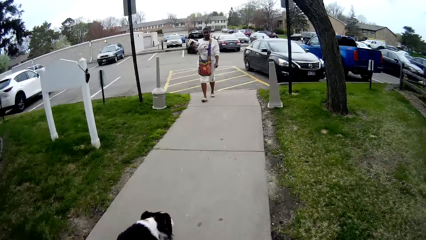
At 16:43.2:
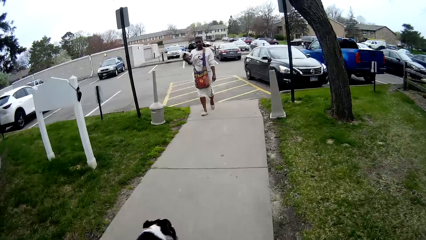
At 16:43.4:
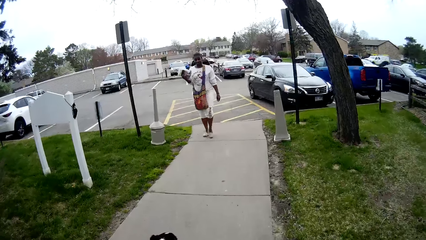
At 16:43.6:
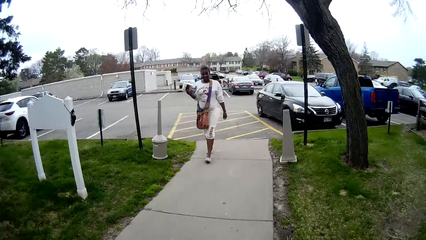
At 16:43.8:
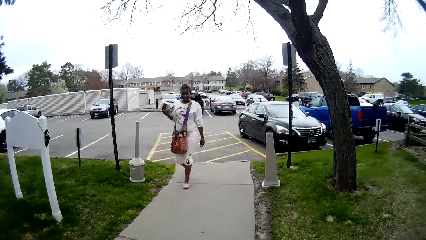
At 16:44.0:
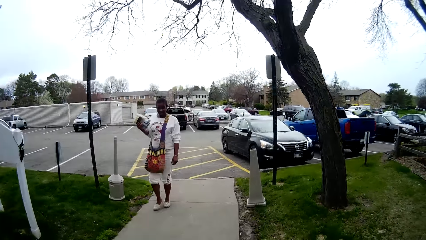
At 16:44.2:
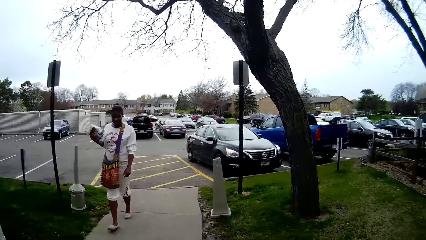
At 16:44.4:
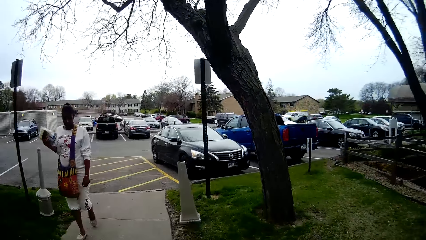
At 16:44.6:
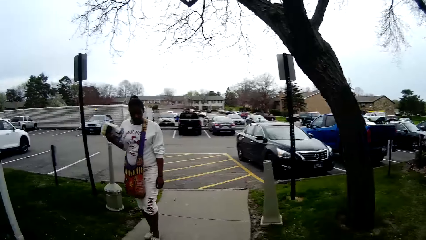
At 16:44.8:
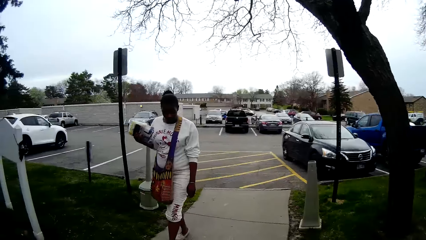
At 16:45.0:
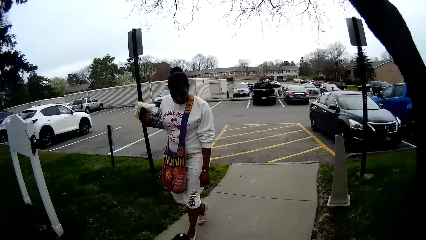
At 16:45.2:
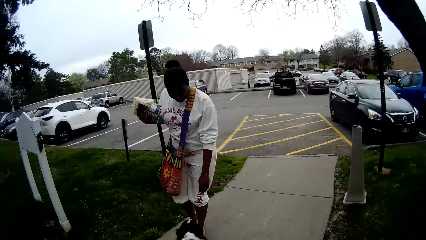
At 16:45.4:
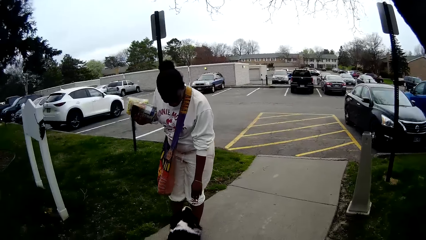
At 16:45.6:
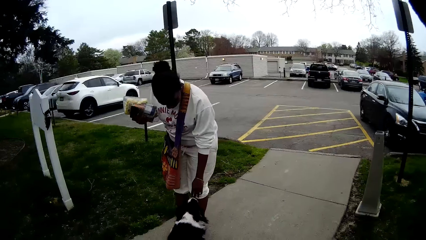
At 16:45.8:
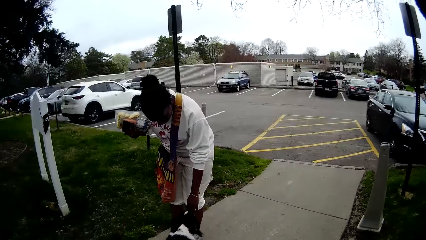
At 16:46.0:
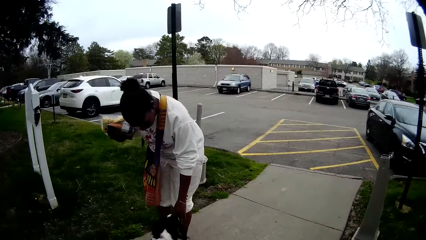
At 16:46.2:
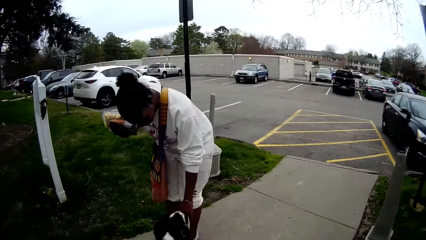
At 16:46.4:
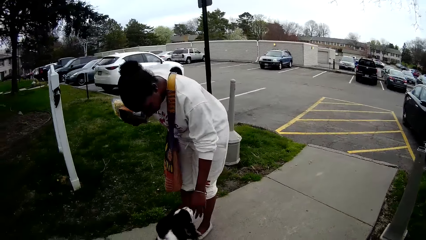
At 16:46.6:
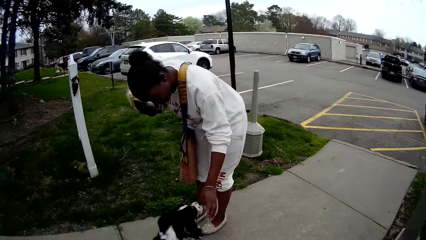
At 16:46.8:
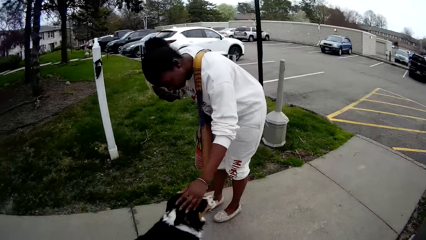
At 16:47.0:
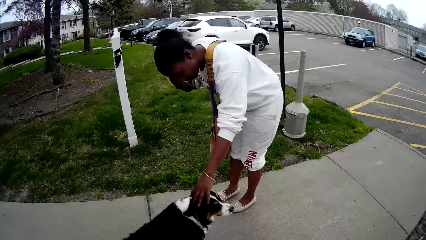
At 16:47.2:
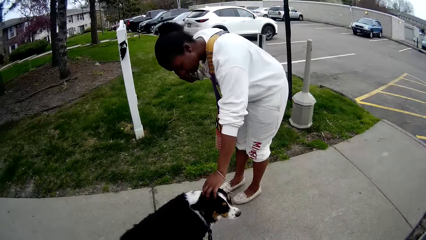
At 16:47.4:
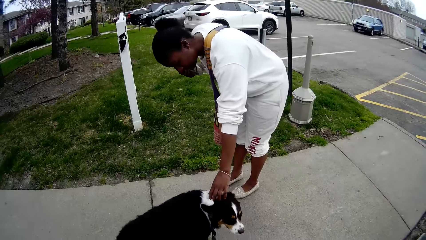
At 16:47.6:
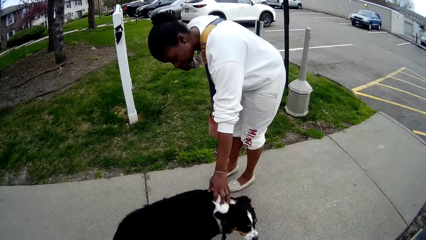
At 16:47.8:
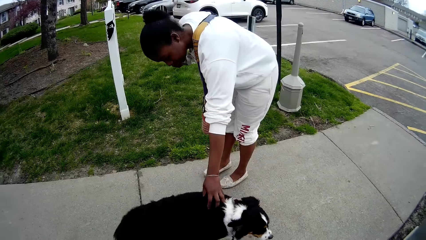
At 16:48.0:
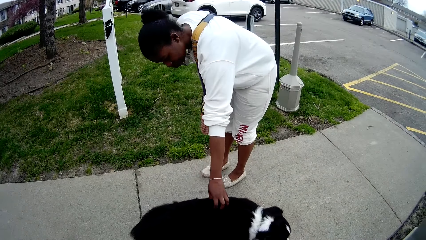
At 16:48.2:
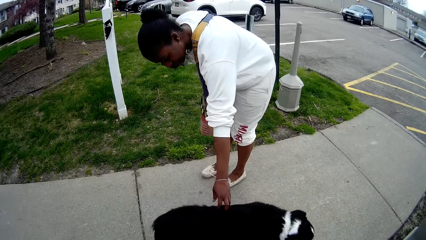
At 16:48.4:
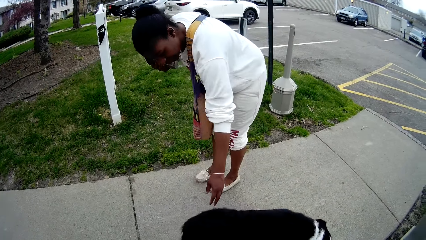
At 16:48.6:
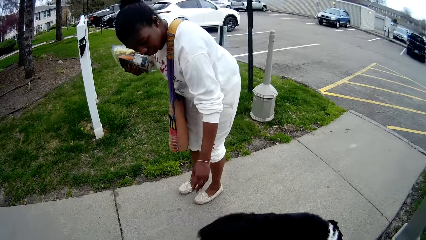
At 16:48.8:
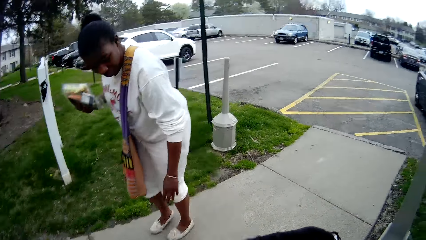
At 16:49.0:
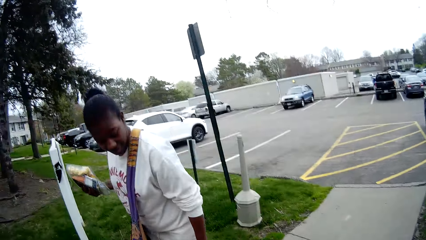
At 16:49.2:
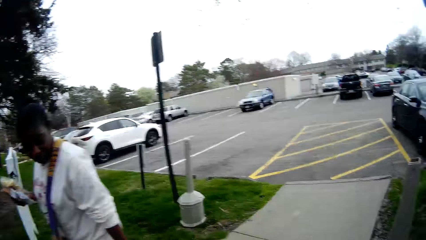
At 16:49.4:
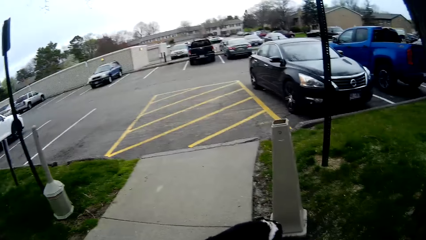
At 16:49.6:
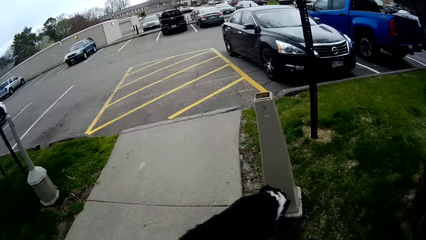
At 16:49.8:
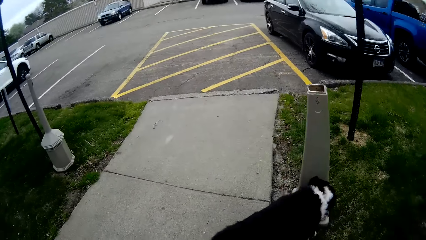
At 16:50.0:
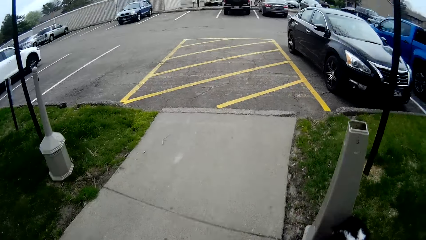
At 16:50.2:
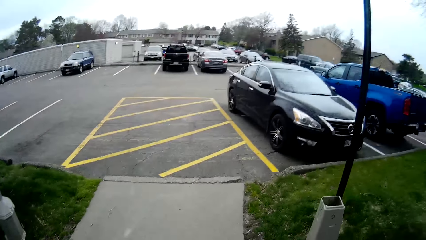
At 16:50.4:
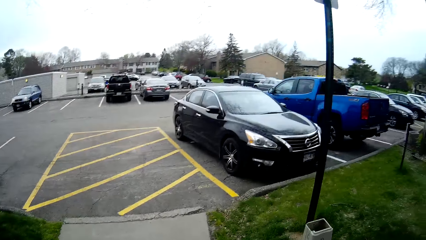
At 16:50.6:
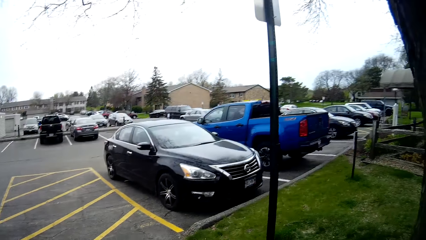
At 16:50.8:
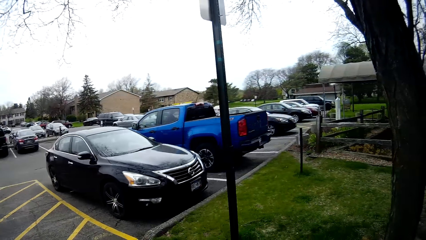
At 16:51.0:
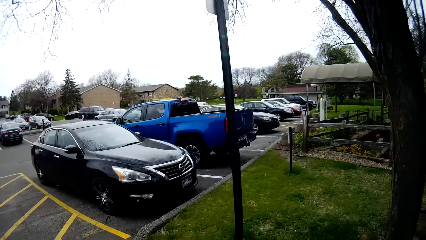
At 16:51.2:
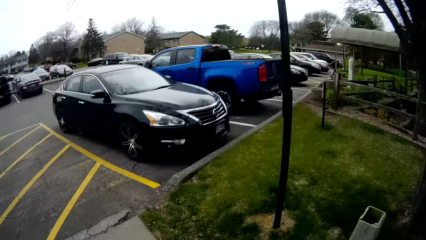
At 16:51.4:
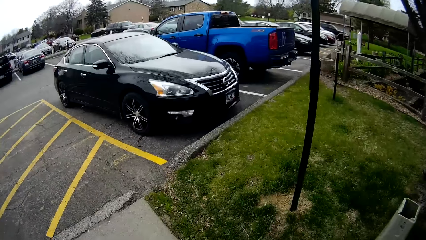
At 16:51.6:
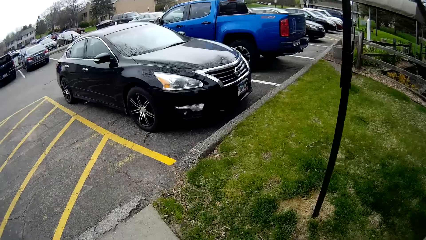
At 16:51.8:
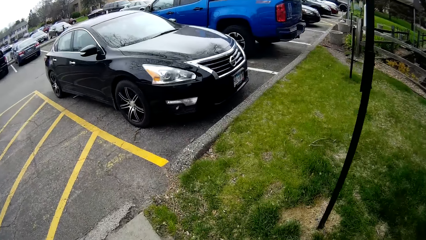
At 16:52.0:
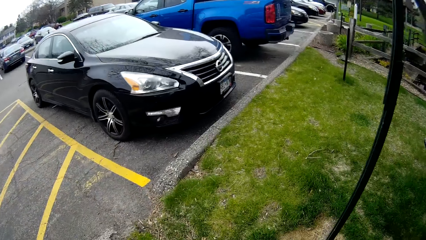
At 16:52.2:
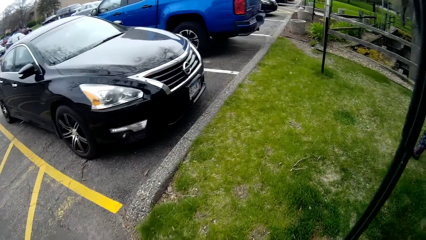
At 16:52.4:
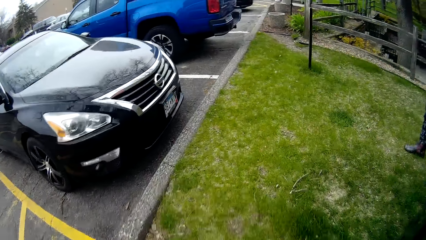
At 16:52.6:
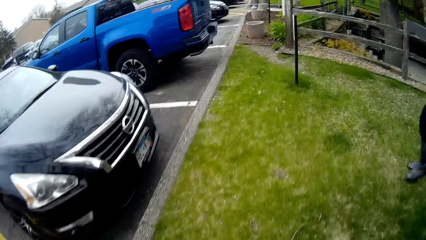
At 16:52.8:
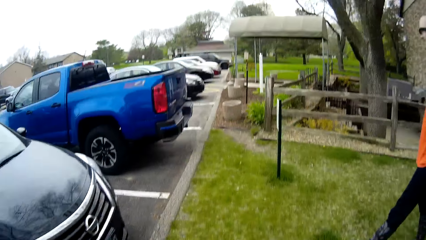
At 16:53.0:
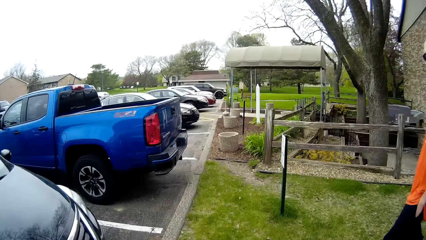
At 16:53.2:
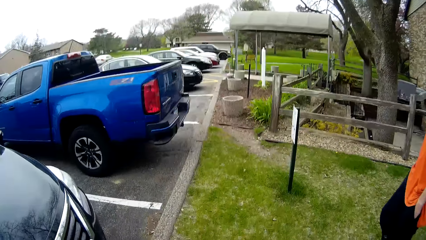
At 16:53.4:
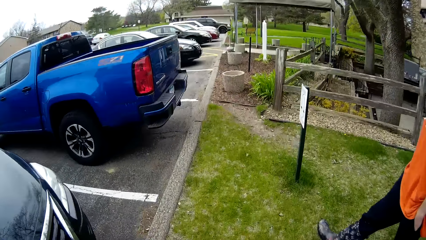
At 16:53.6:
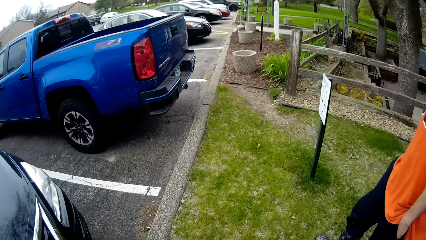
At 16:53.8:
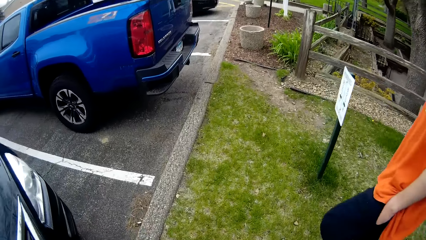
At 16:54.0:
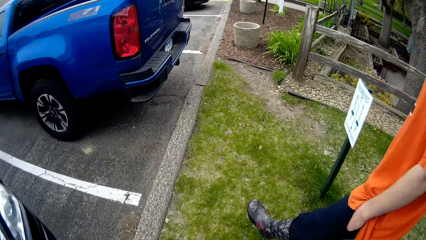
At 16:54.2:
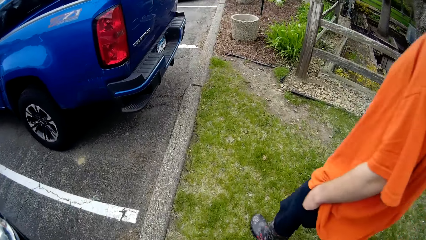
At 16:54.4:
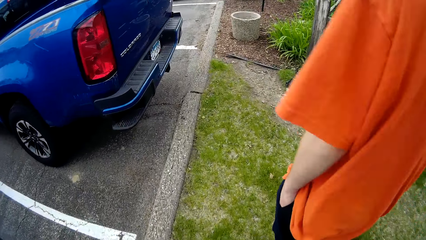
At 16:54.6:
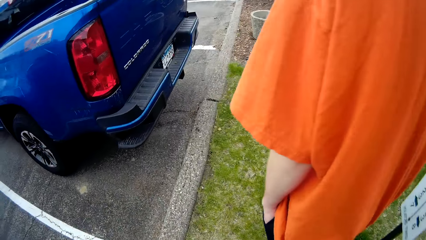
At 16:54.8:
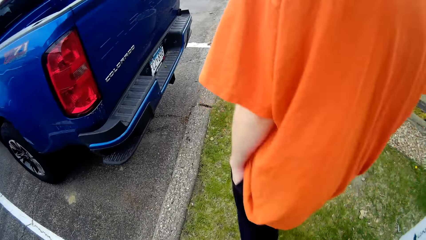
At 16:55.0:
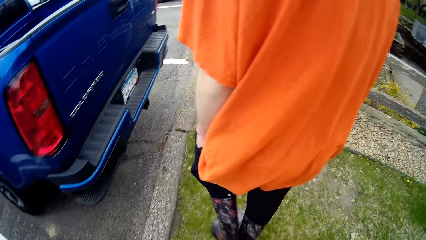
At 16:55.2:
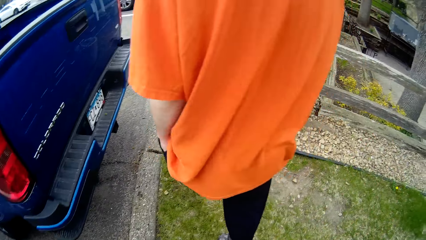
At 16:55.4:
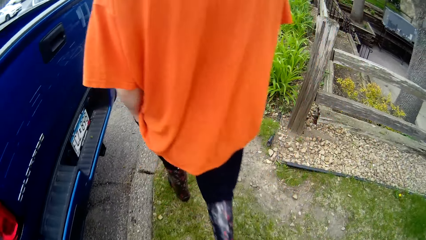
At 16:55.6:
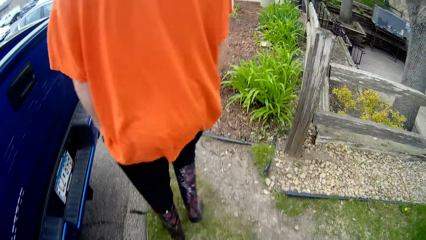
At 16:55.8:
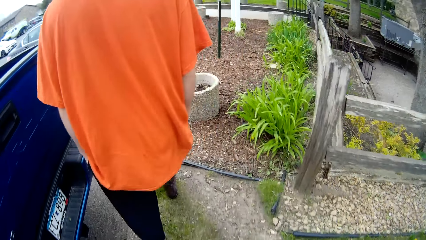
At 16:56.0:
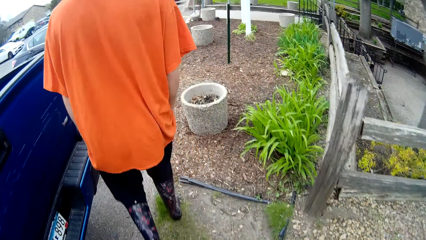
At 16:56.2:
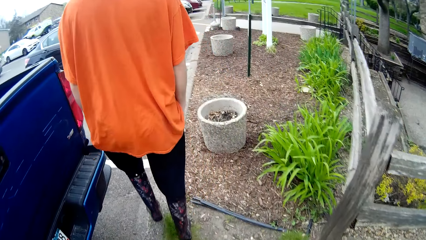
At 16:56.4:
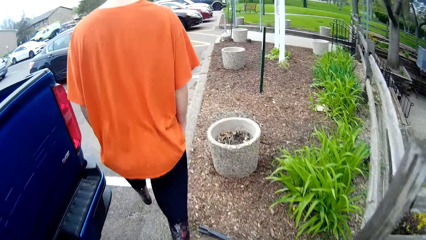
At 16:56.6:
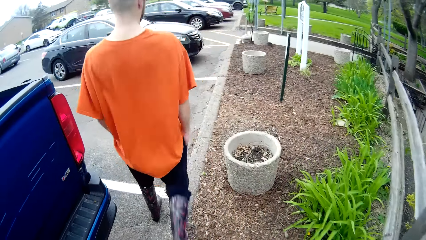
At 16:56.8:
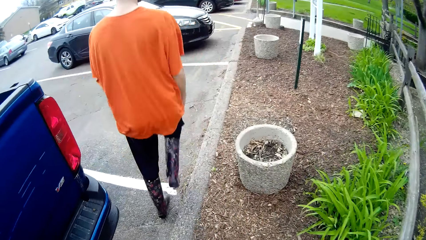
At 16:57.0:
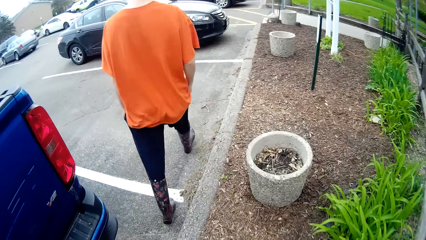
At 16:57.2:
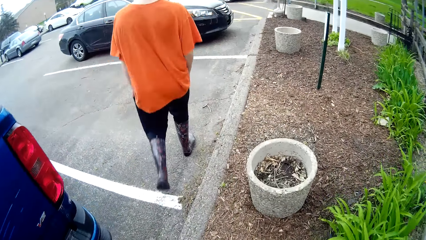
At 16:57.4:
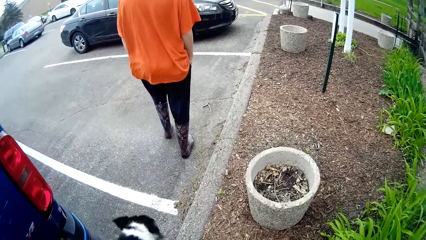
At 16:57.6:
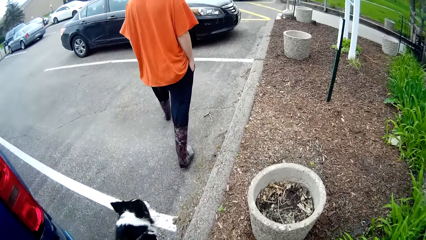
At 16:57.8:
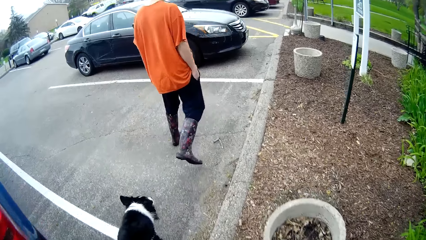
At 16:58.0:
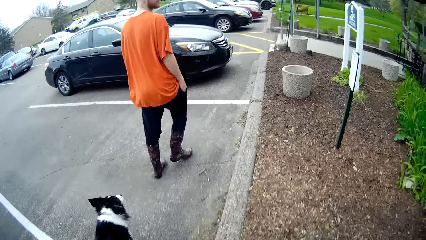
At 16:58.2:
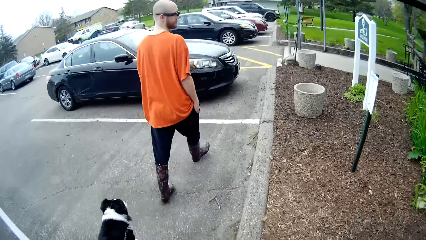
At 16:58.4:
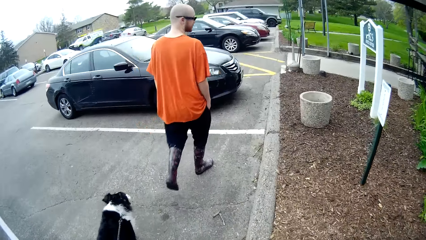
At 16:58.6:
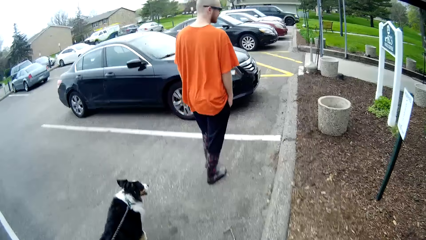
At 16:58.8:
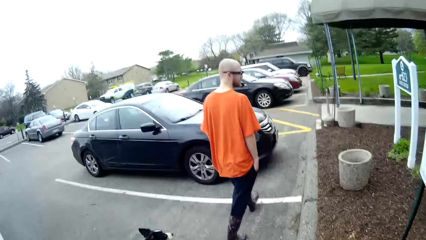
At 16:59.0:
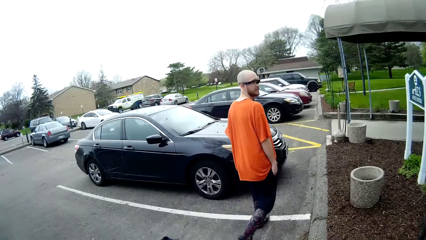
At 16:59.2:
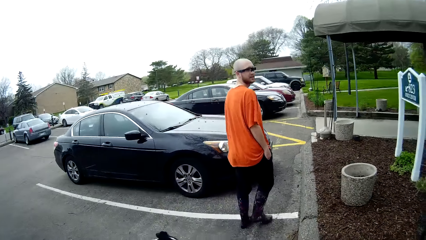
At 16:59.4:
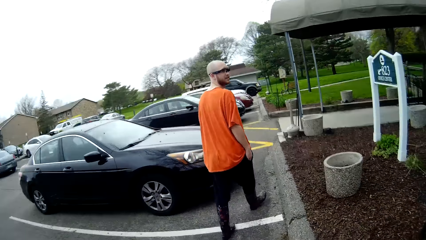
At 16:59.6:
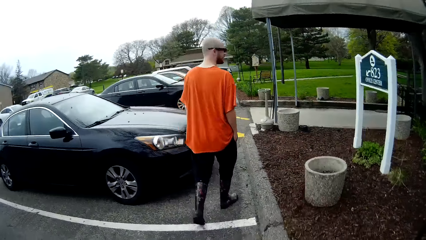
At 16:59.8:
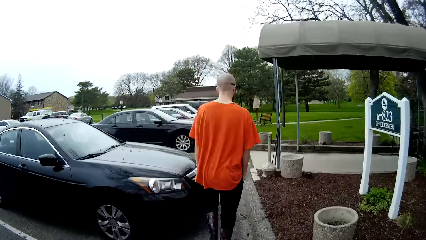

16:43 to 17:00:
The camera wearer converses with a man. They walk along the pavement. A woman plays with the dog with her left hand. The woman touches the dog. The dog runs from the woman. The camera wearer laughs. The man walks down the lawn to a parking lot with both hands in his pockets. The camera wearer walks around the compound. The dog runs after the man.
